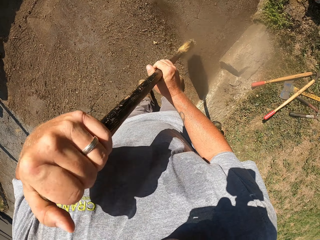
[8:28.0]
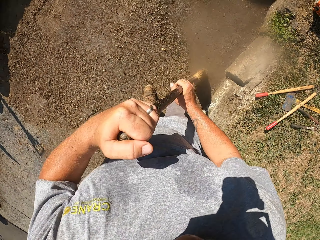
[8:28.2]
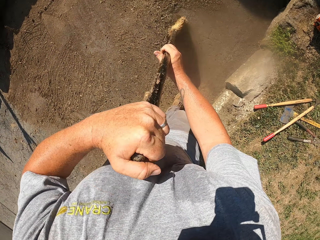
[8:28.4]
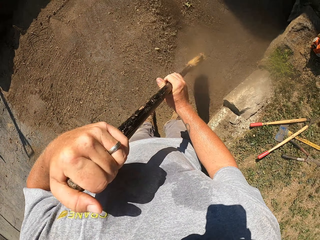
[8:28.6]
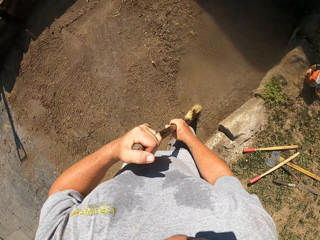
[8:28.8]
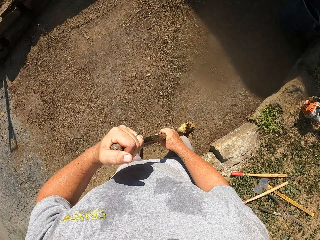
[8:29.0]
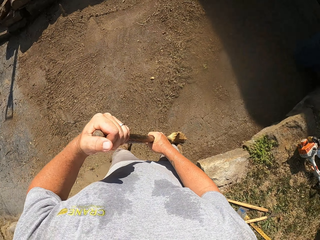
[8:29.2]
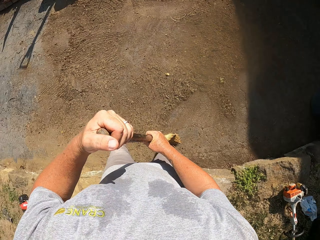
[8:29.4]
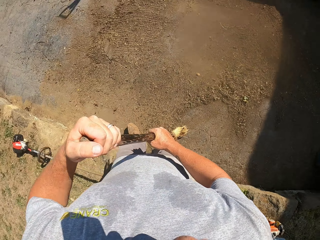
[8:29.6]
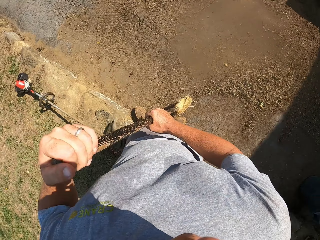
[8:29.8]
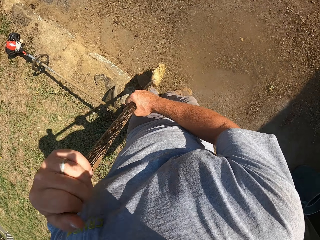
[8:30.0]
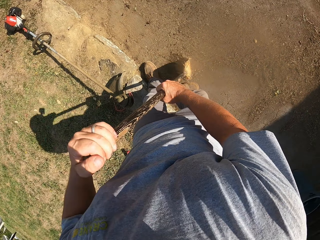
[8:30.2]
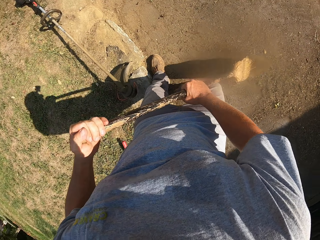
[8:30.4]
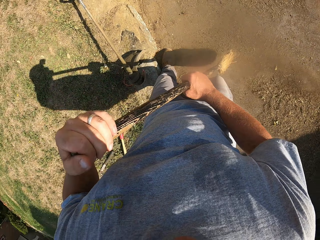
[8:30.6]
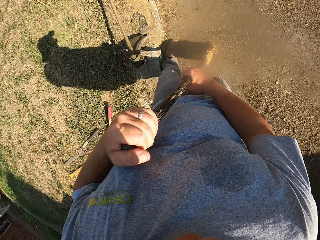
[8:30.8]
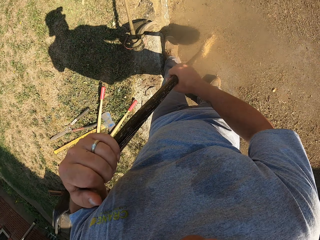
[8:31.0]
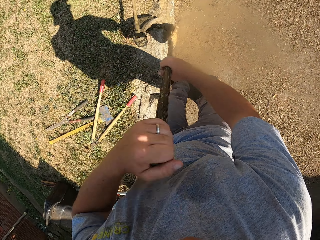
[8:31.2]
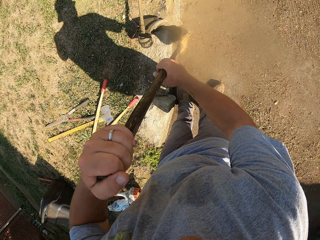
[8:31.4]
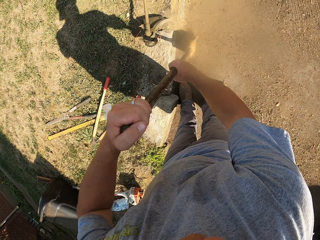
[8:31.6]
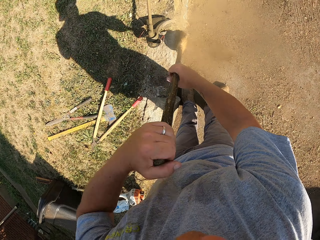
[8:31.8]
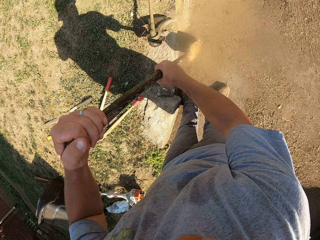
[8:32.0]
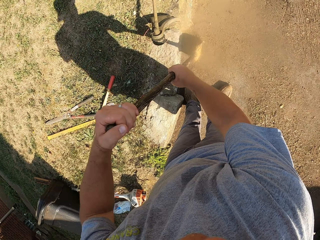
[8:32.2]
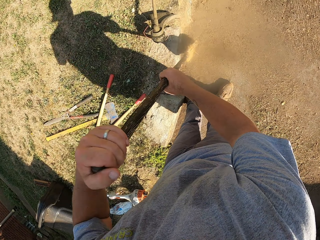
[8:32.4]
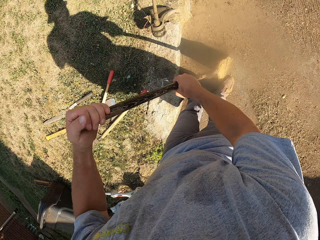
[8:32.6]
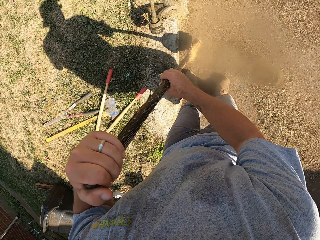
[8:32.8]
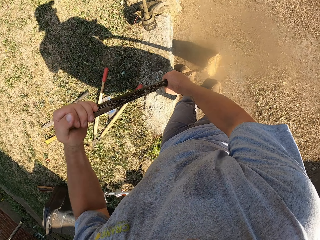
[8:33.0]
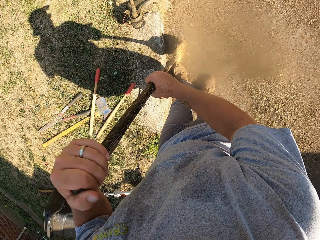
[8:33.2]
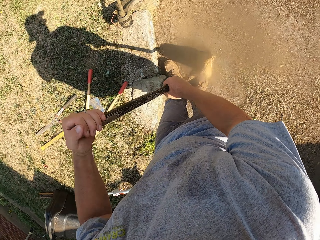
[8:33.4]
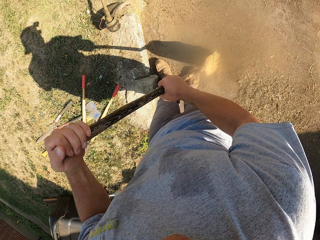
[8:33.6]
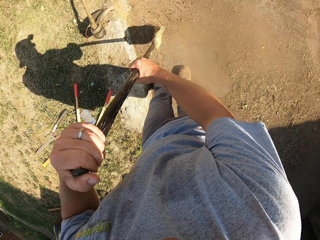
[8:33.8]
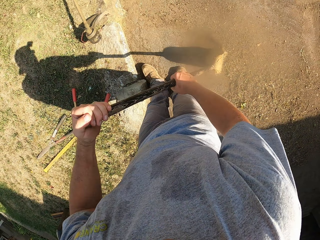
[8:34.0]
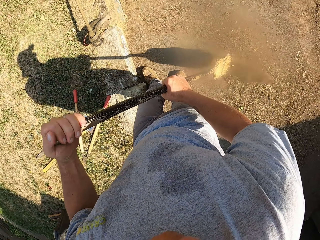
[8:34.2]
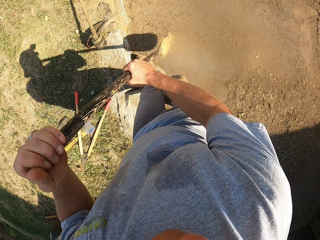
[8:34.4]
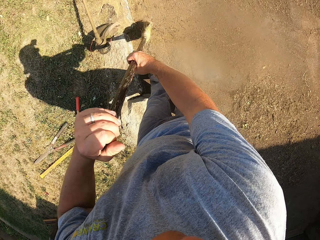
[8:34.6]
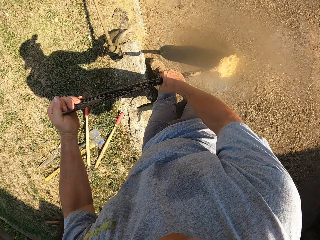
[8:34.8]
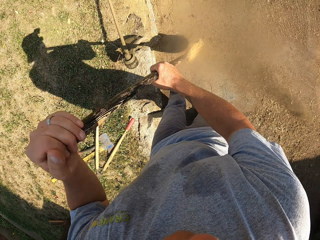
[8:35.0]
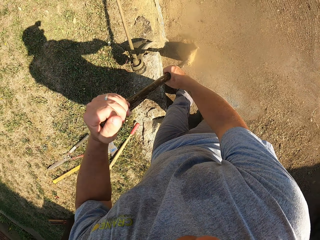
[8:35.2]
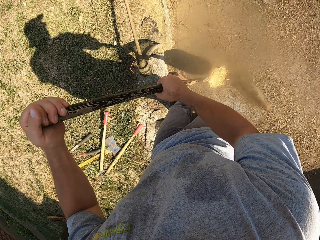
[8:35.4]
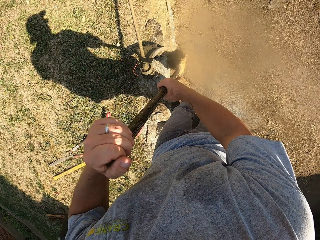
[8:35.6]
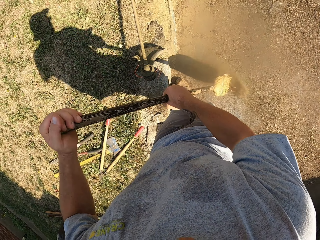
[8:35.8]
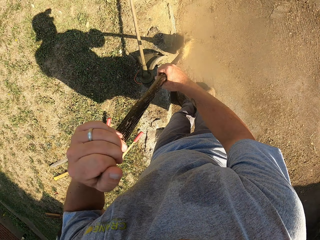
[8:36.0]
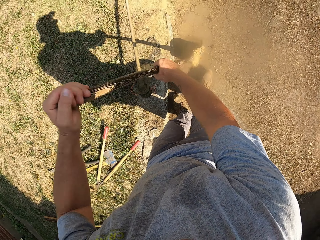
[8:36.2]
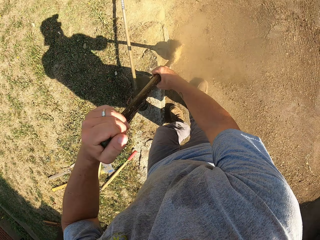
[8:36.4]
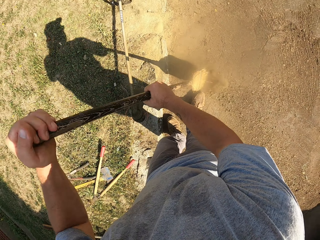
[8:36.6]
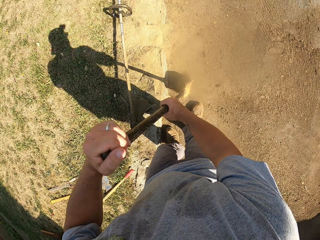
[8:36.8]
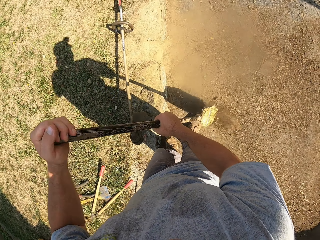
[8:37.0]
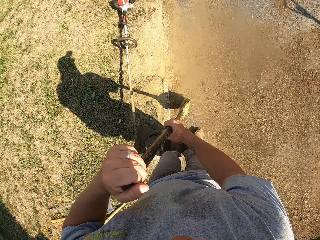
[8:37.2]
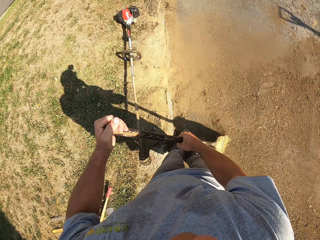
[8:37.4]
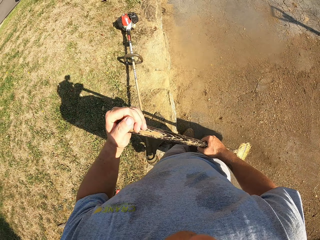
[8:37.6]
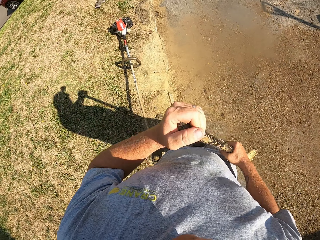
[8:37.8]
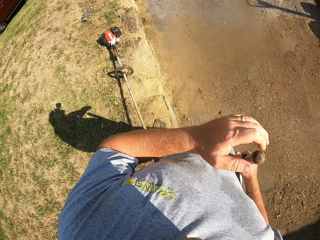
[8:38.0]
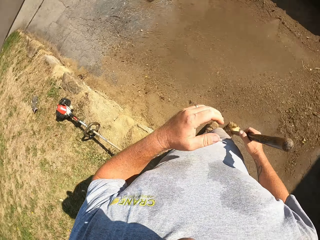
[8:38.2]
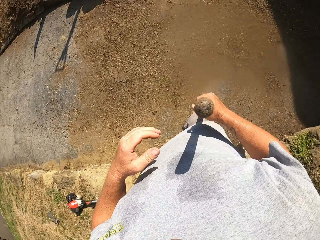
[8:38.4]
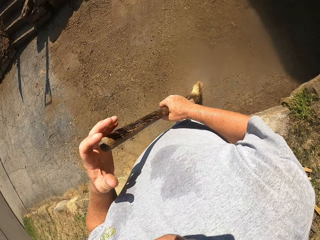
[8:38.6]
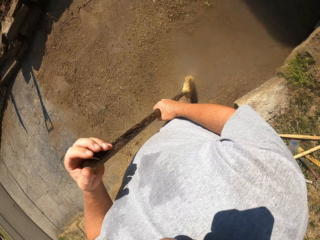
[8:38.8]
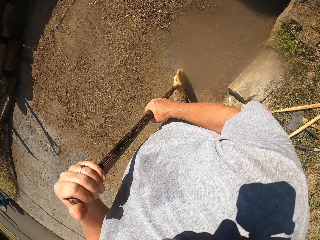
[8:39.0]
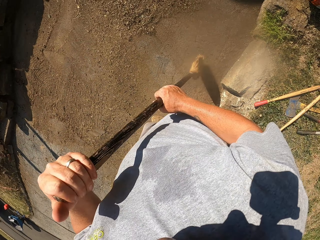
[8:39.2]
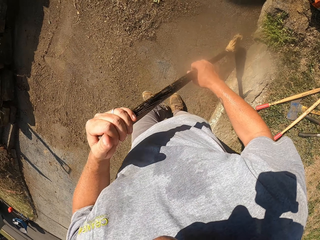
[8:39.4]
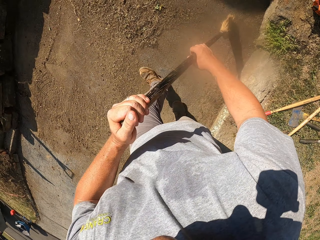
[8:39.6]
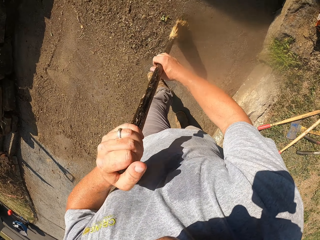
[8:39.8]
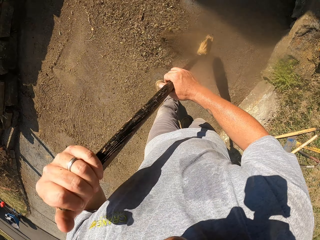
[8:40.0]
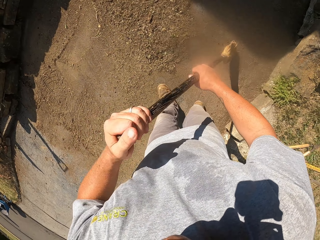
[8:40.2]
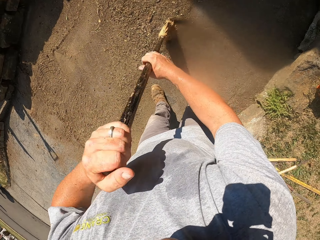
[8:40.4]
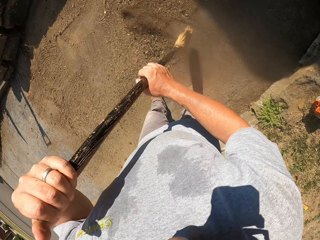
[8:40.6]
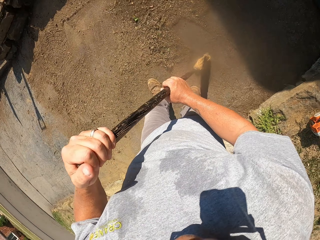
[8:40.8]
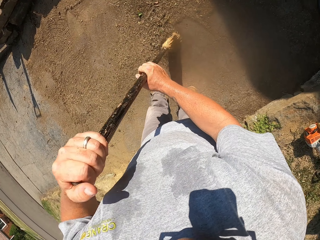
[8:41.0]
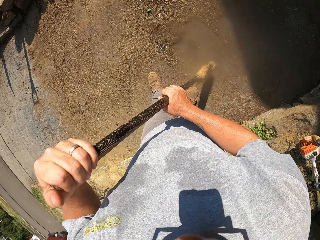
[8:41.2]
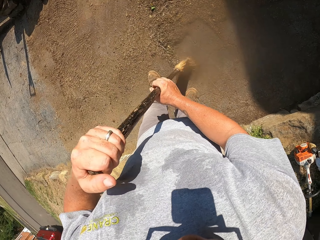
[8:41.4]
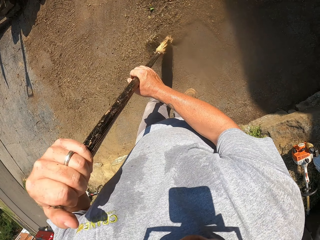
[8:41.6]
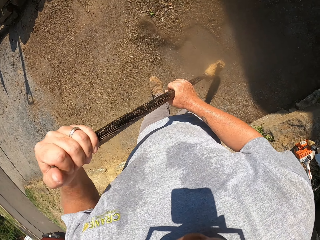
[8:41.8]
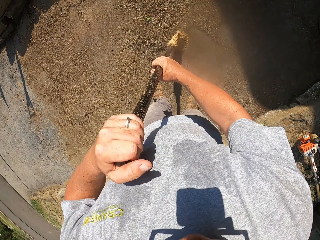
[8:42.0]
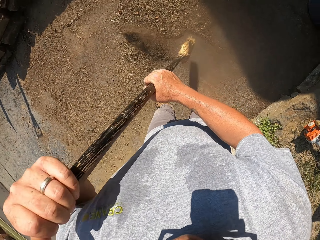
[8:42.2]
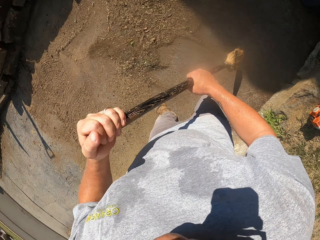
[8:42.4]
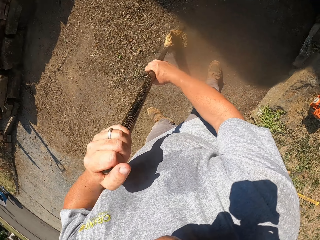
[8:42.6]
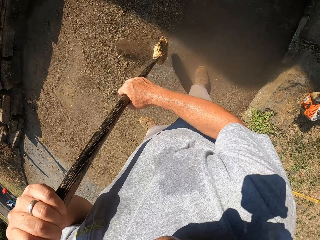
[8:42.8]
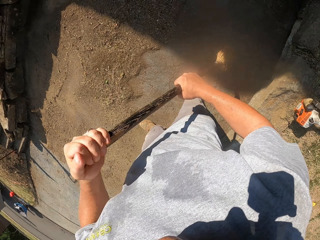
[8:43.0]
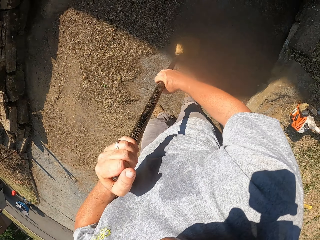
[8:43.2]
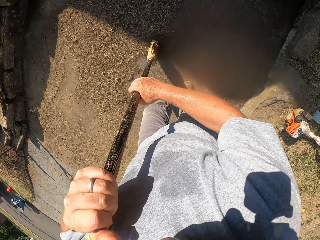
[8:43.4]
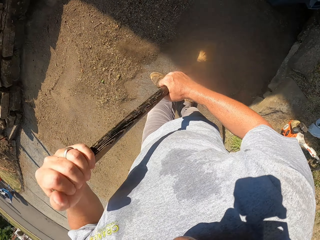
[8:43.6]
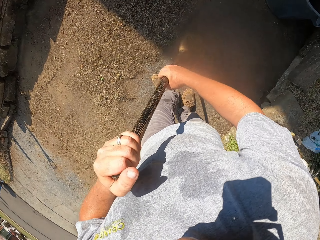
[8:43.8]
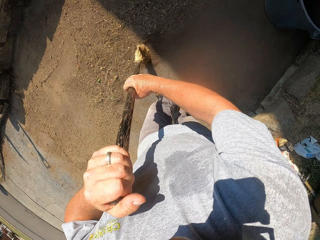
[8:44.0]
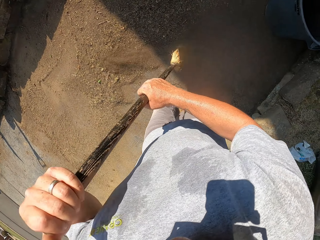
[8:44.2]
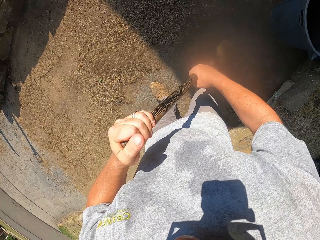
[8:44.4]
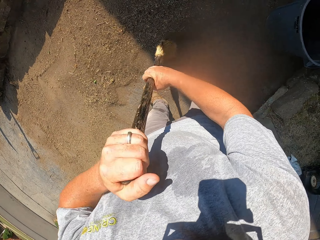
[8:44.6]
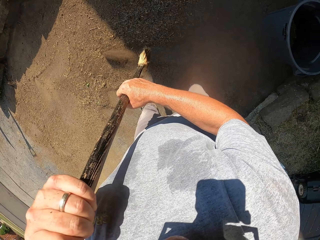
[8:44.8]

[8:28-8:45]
The camera wearer looks around. They sweep the footpath with a straw broom. They look around. They sweep the footpath with the straw broom.

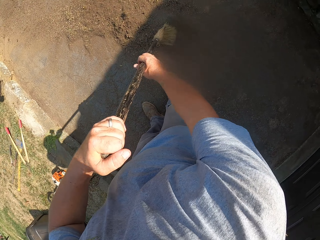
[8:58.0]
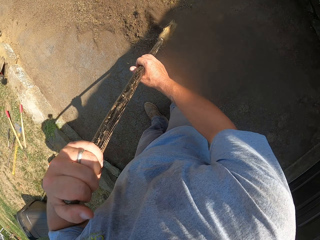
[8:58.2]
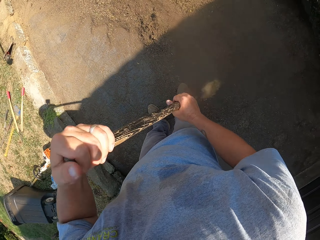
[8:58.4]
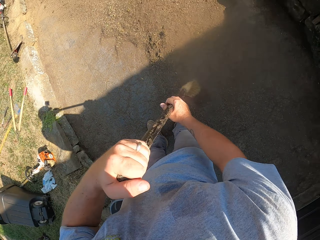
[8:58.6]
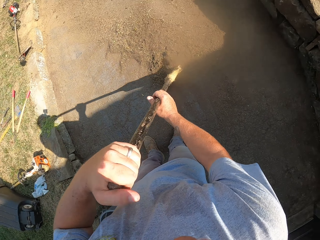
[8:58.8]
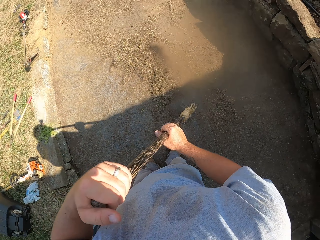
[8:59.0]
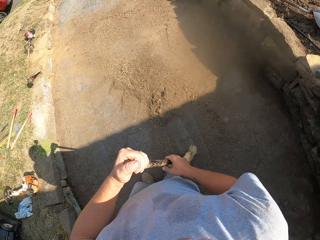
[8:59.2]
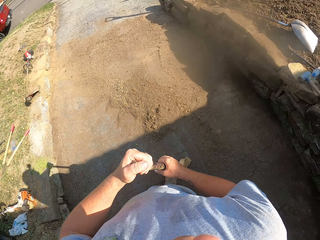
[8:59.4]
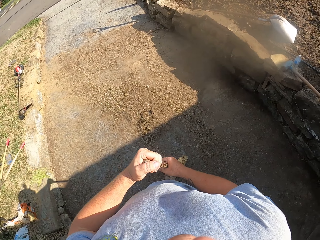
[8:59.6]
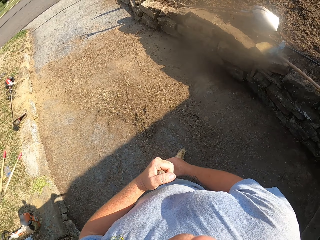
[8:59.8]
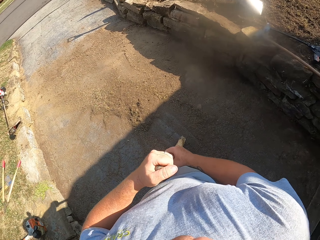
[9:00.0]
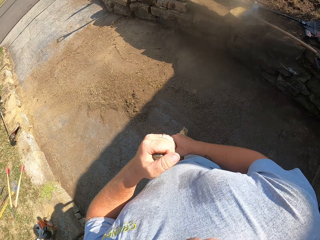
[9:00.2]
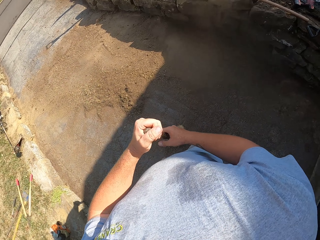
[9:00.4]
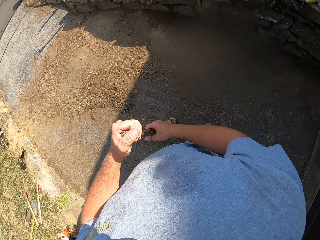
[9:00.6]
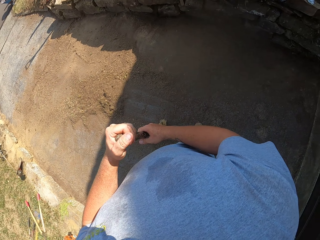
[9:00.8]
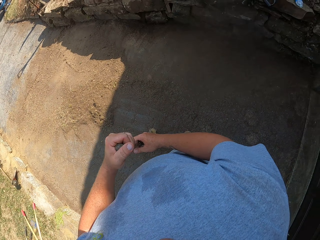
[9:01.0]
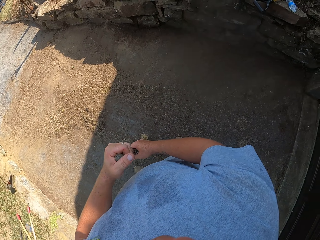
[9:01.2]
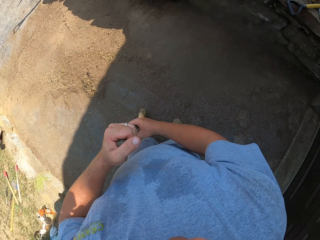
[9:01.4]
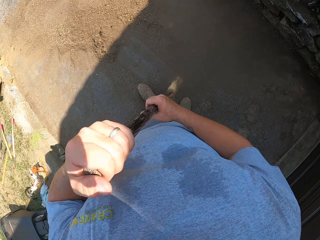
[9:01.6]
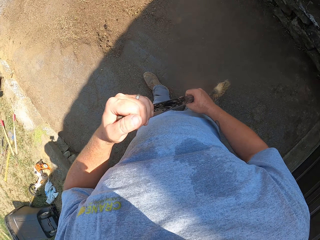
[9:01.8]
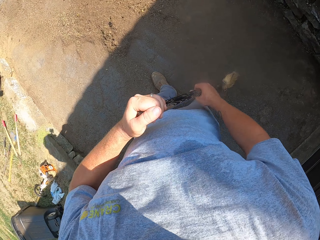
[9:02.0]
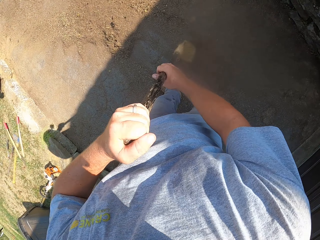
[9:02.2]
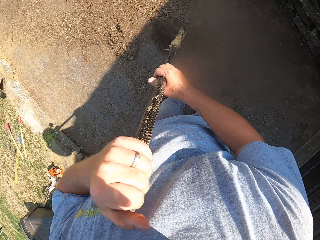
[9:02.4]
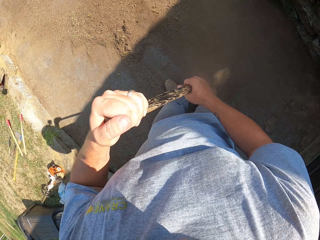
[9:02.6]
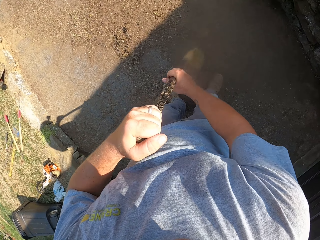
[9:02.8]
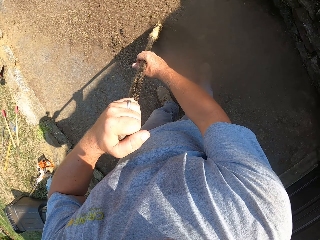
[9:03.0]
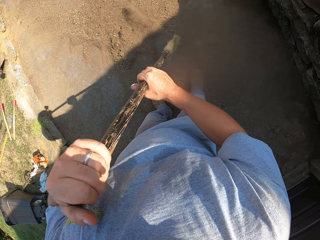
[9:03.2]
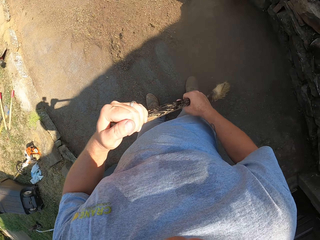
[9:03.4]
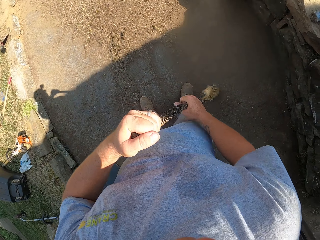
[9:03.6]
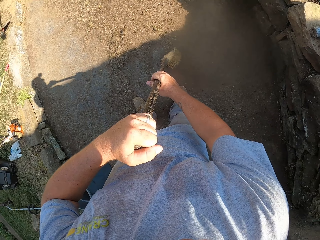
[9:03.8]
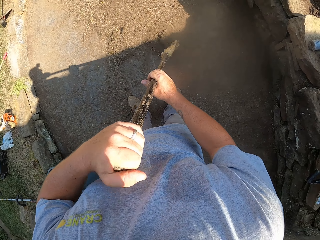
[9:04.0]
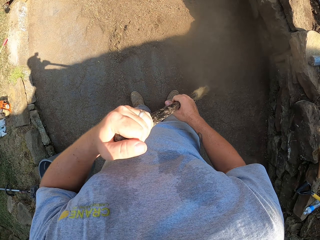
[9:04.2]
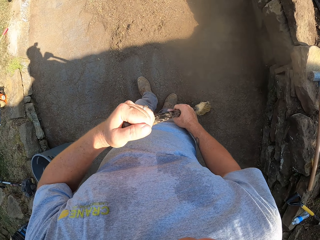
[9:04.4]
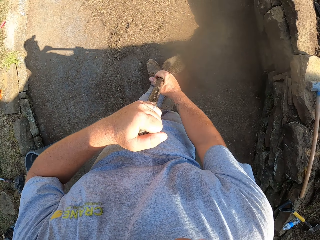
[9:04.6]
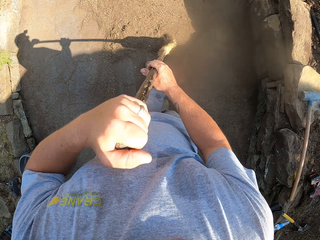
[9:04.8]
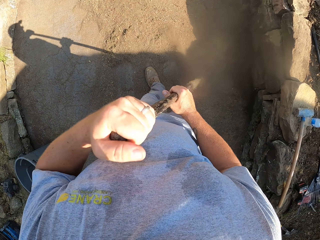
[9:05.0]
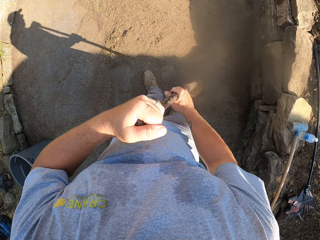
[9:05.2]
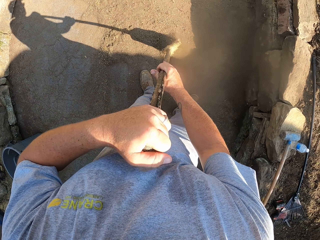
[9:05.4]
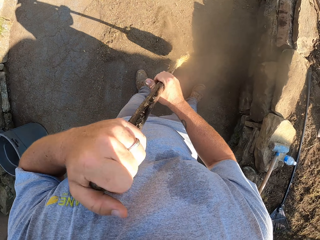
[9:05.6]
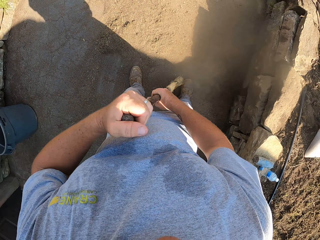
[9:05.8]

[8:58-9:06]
The camera wearer looks around. They sweep with a straw broom.
